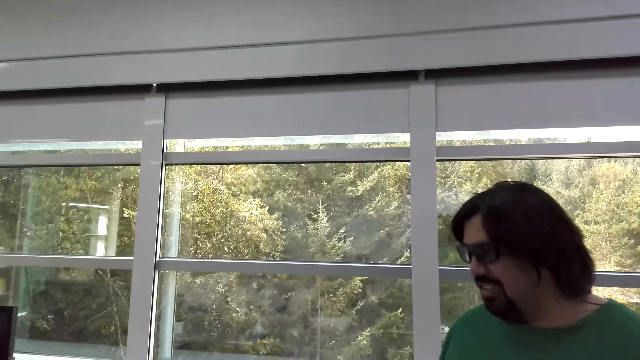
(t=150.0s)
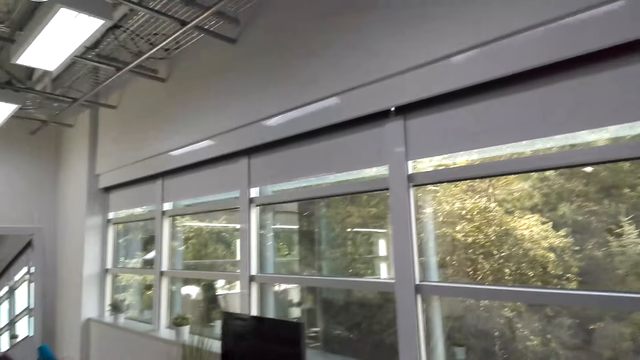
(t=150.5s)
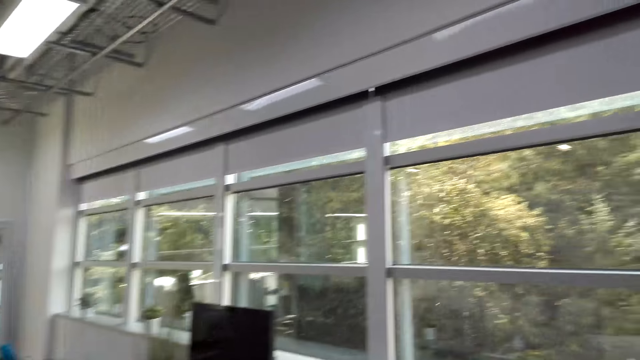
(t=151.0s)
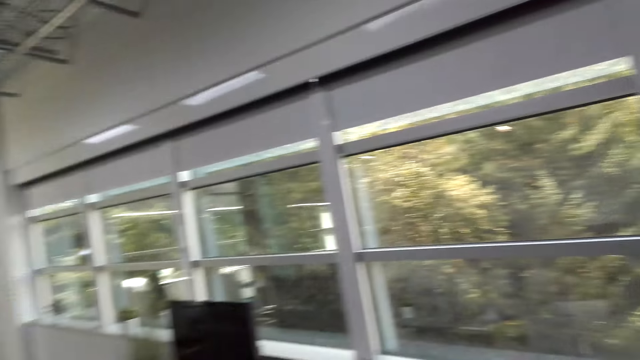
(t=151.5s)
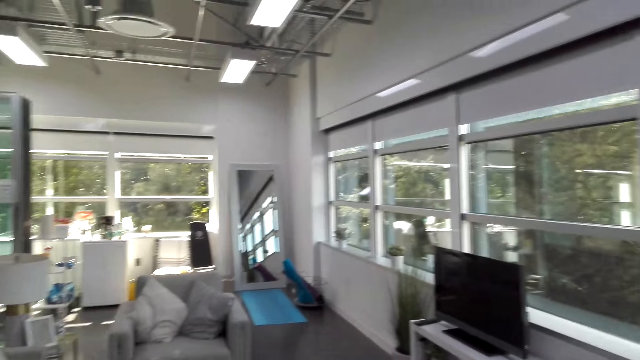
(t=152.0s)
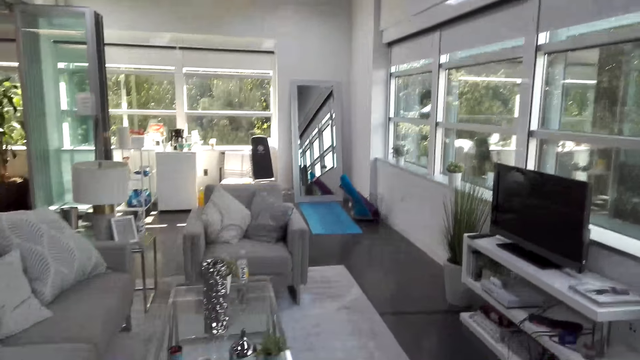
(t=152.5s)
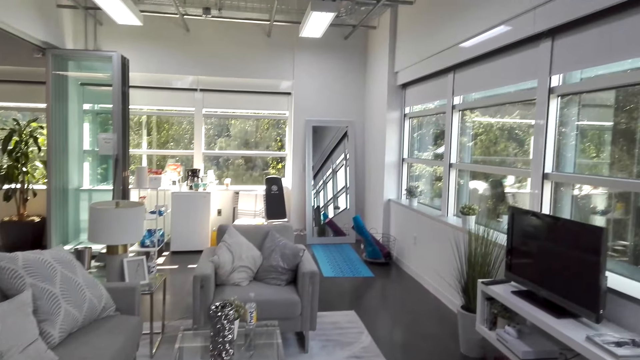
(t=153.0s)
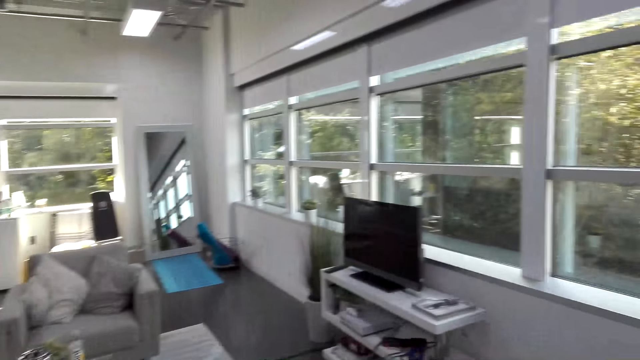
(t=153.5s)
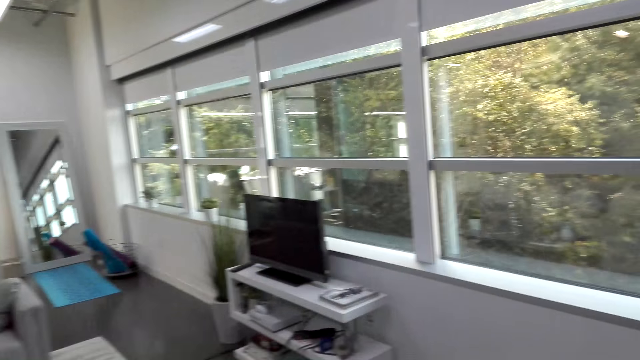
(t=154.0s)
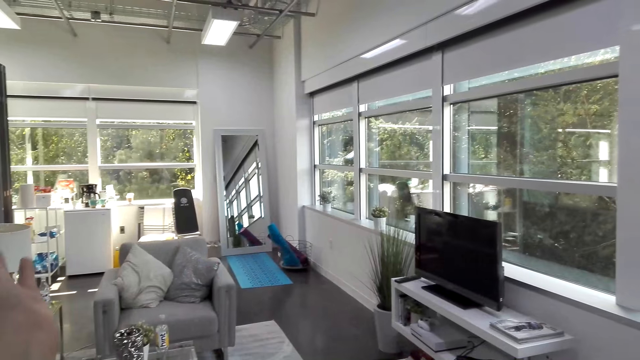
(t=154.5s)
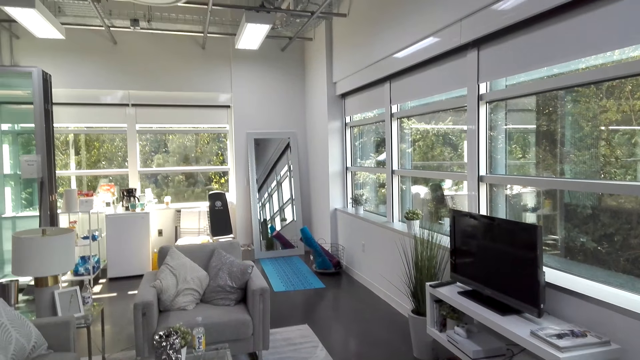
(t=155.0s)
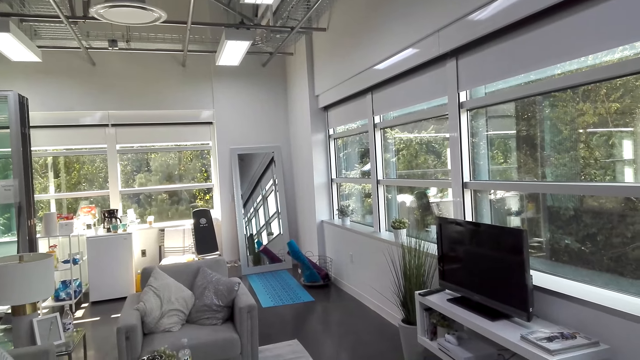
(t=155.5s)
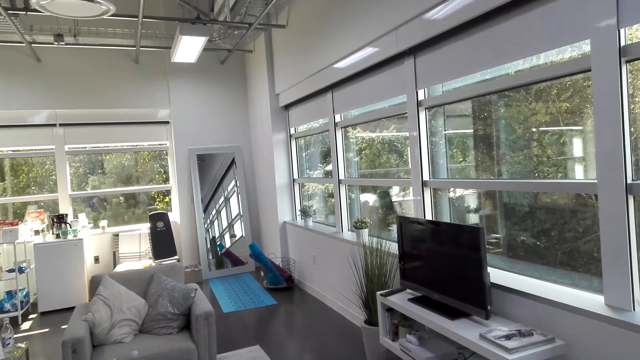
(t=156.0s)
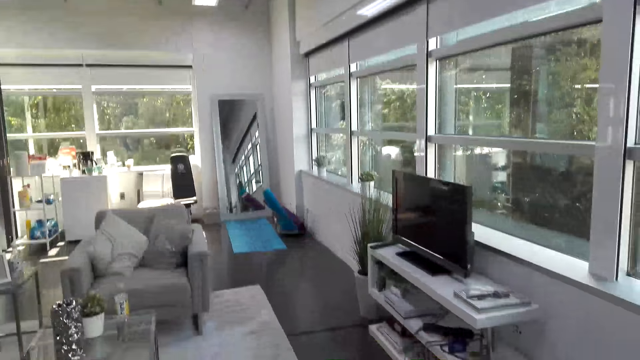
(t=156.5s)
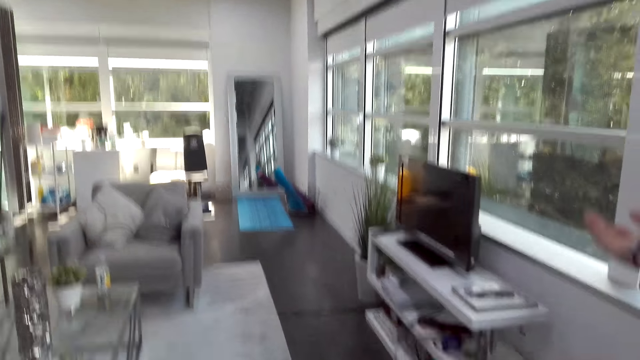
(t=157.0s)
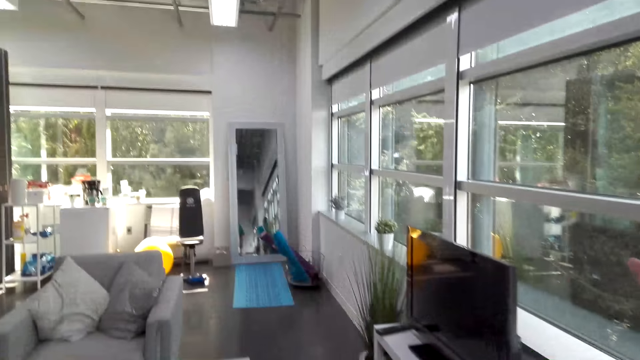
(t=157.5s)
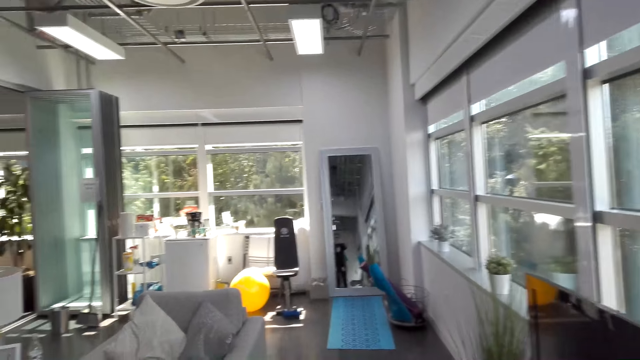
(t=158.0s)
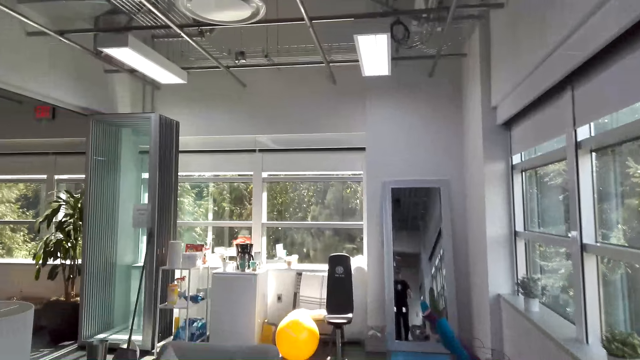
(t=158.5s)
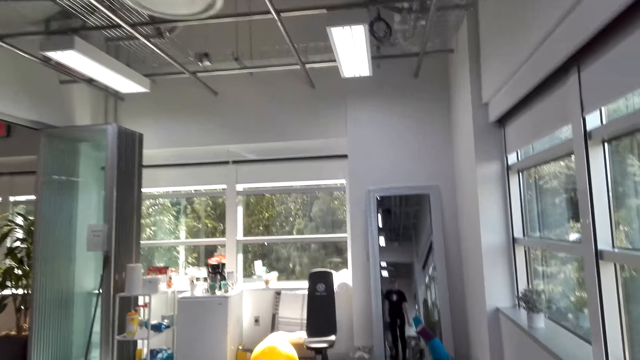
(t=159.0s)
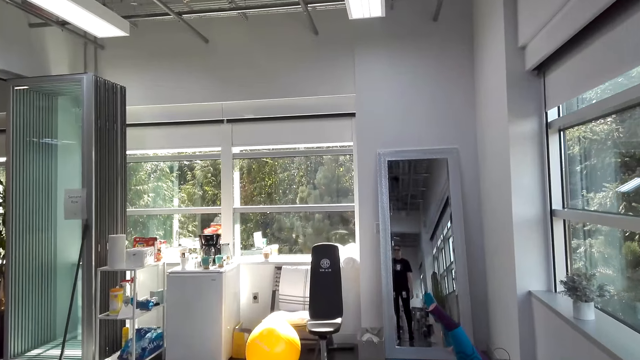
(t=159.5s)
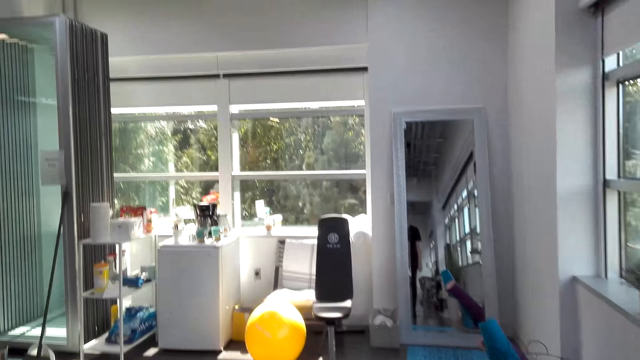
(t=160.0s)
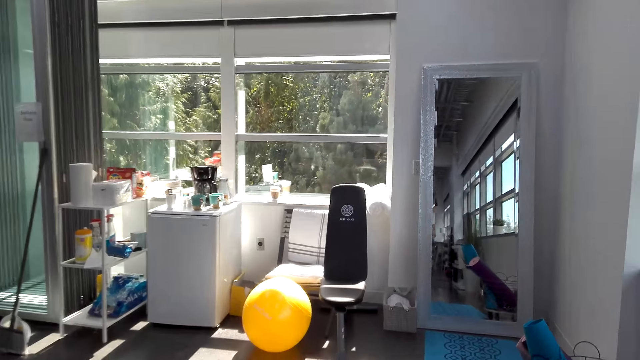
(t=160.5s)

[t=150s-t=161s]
The camera wearer walks forward.

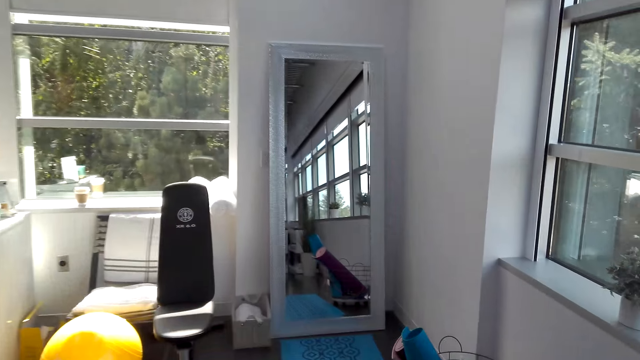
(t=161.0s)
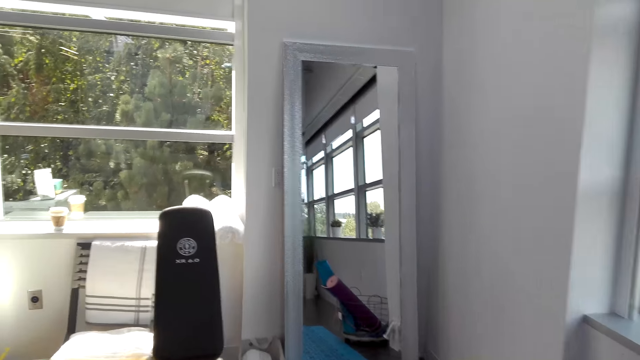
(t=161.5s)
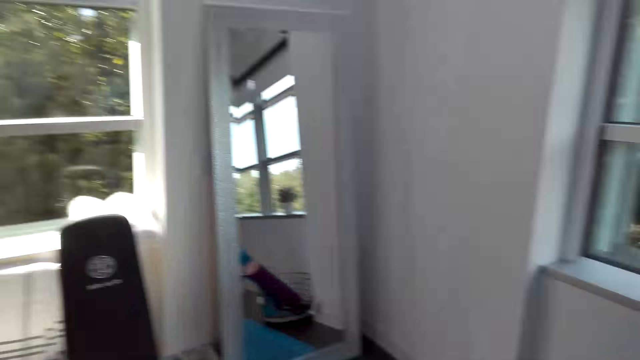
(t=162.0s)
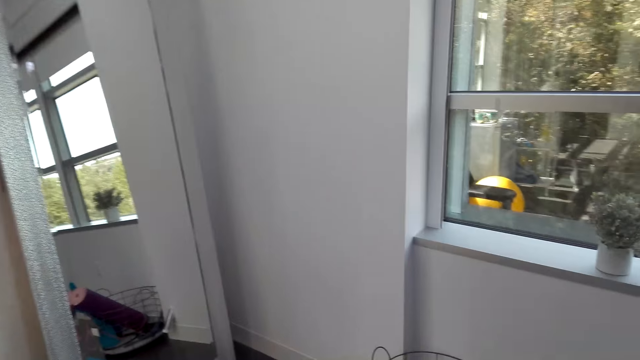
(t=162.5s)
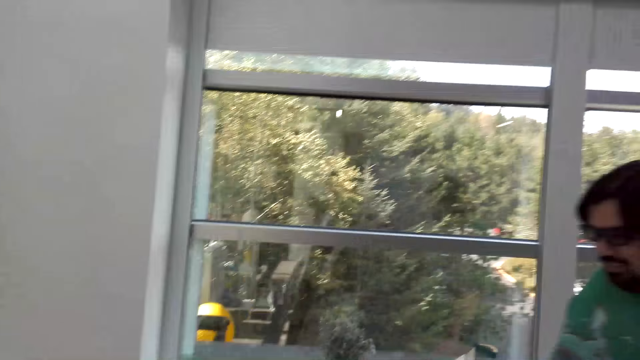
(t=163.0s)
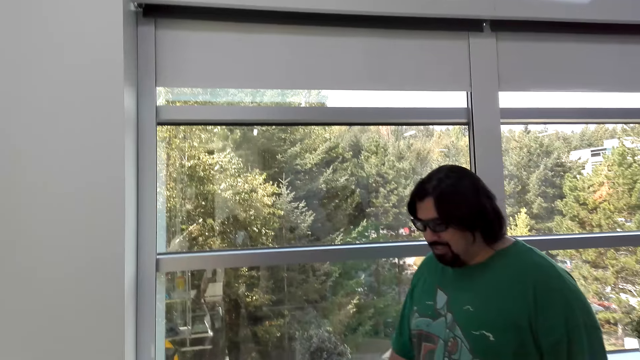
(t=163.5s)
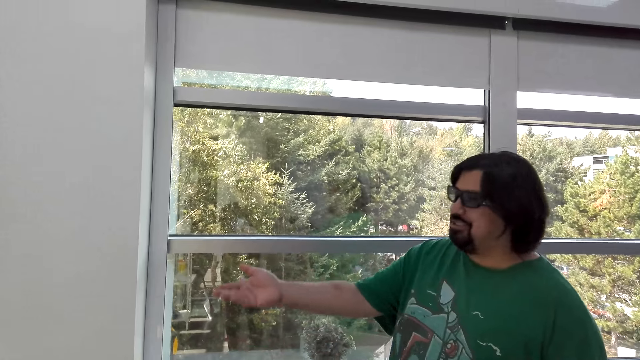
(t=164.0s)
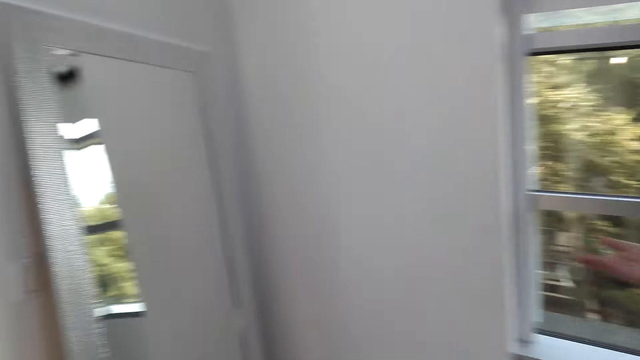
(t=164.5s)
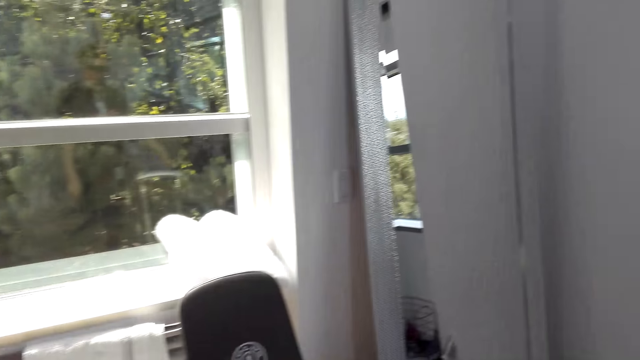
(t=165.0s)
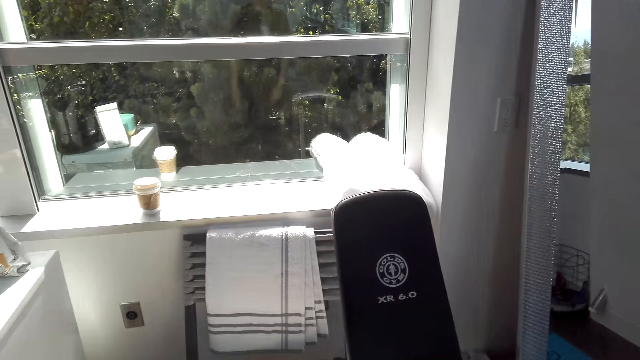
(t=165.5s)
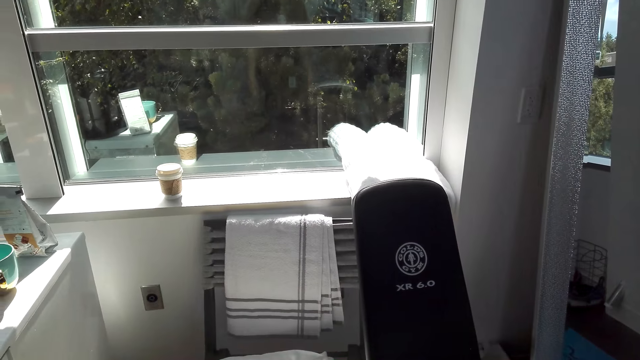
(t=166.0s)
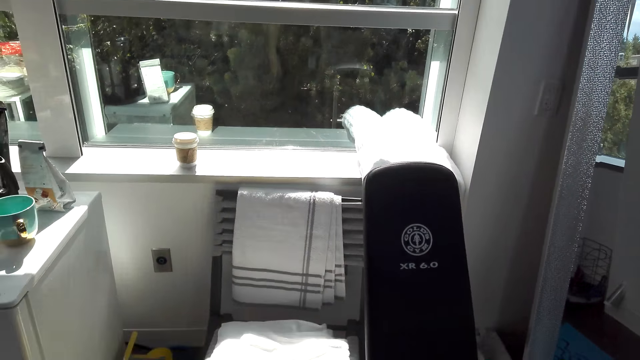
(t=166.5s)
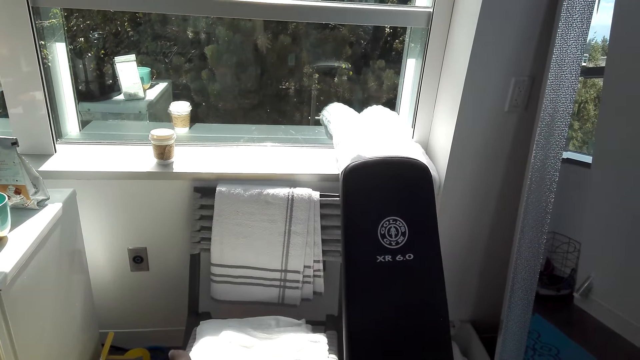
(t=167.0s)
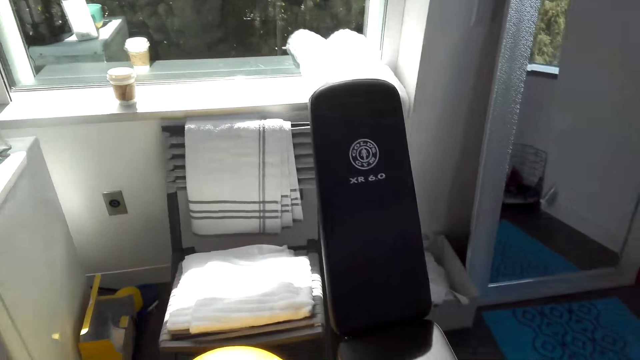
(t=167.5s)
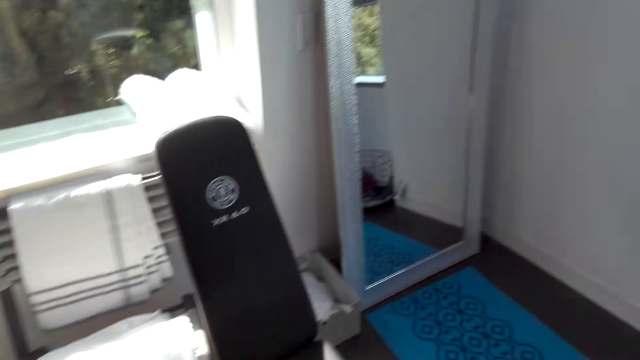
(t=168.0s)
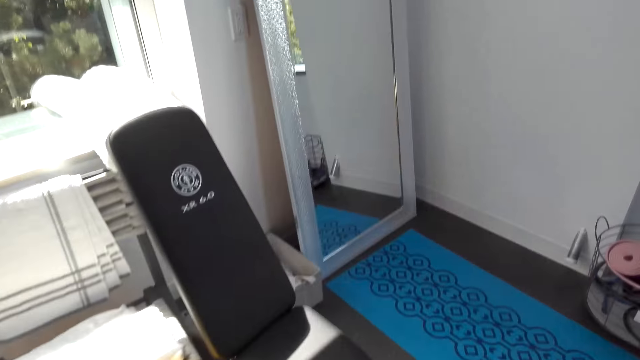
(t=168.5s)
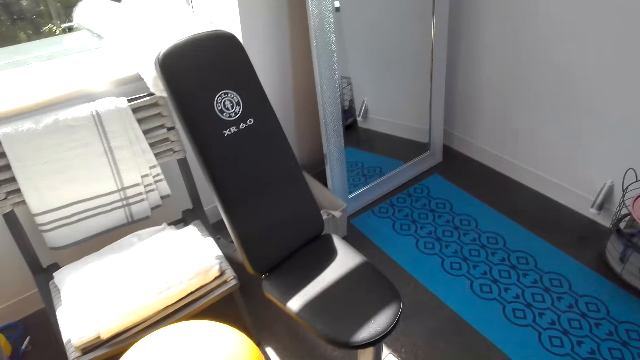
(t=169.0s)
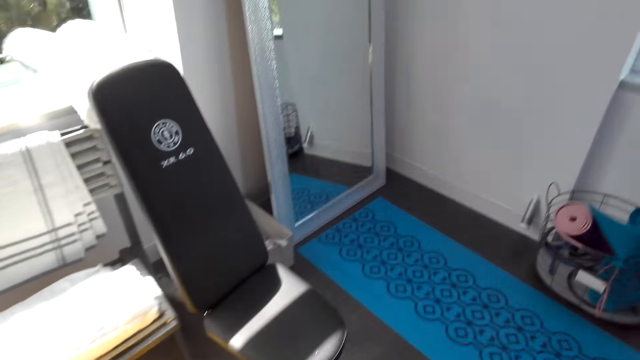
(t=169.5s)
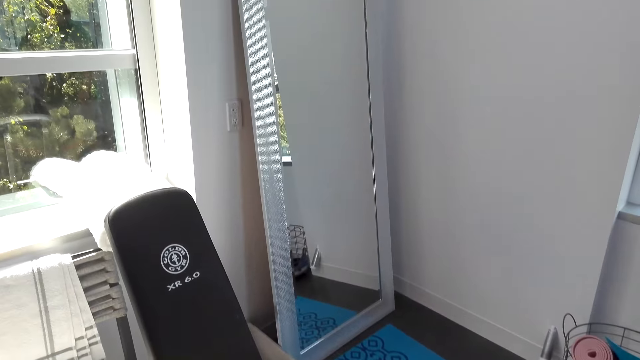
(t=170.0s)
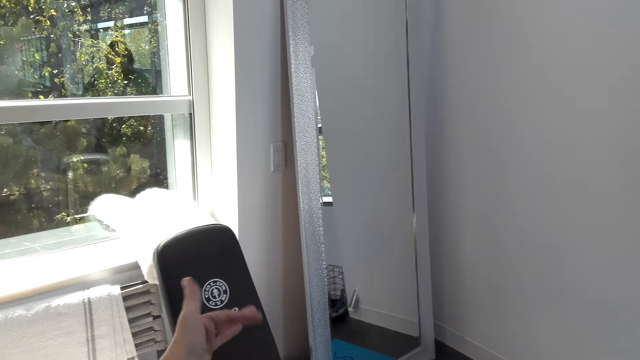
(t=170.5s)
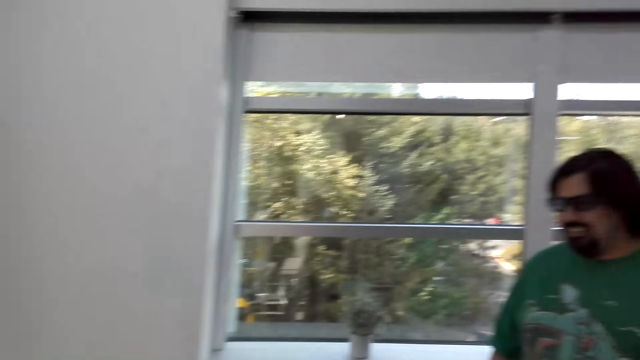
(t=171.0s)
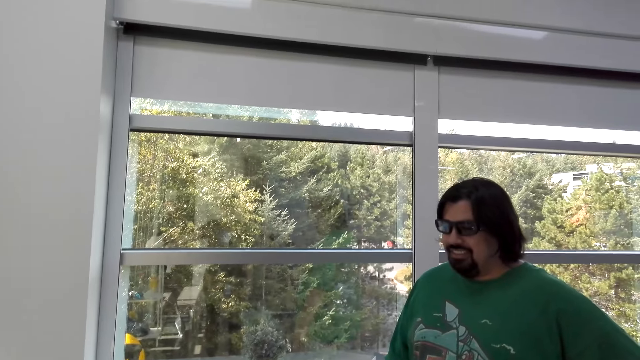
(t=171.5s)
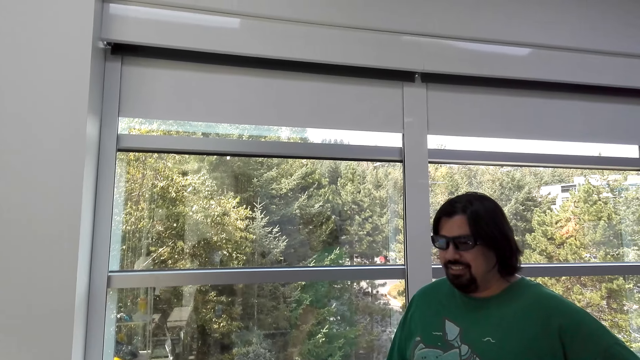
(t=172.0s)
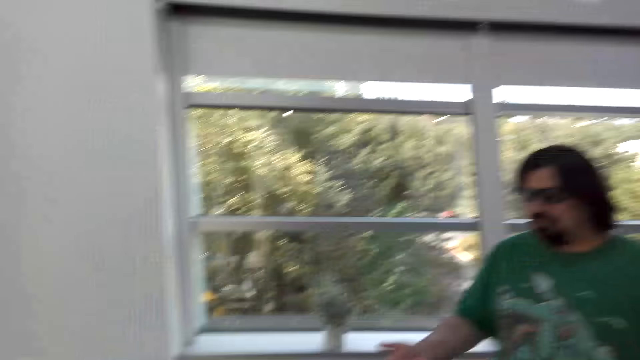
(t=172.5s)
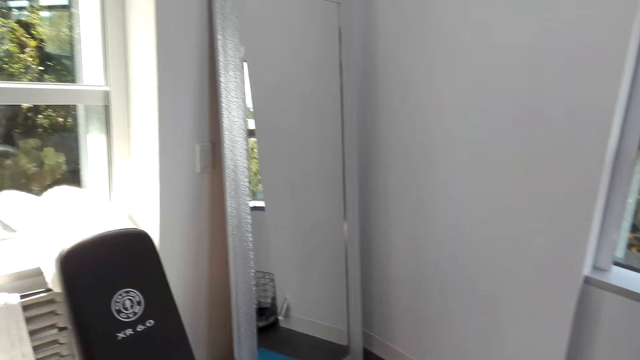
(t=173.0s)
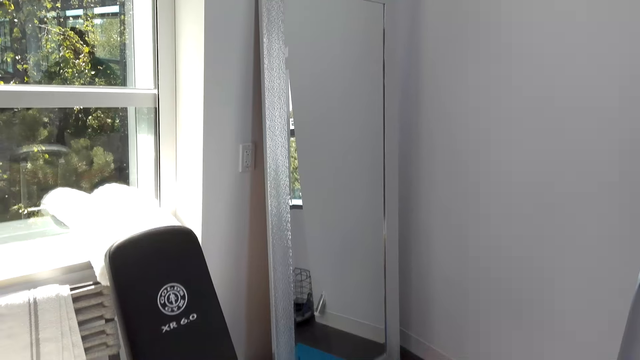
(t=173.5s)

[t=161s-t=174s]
The man moves a hand. The camera wearer looks around. She moves her hand.
